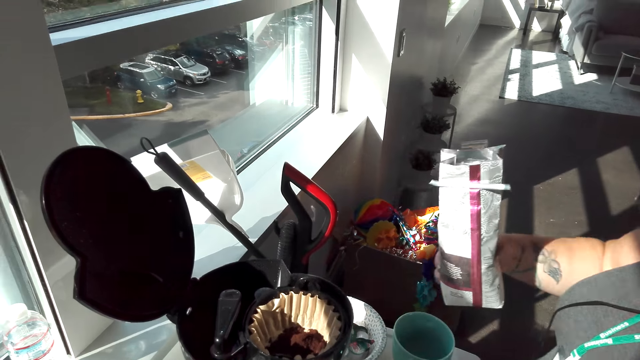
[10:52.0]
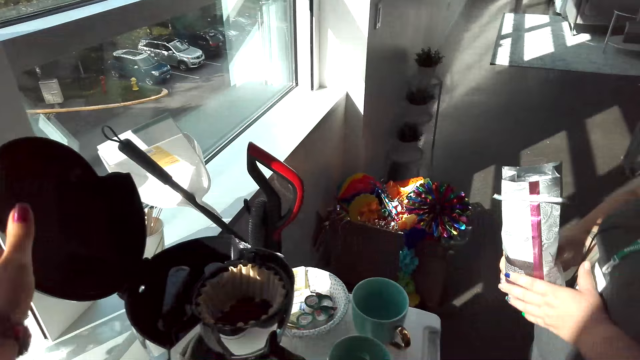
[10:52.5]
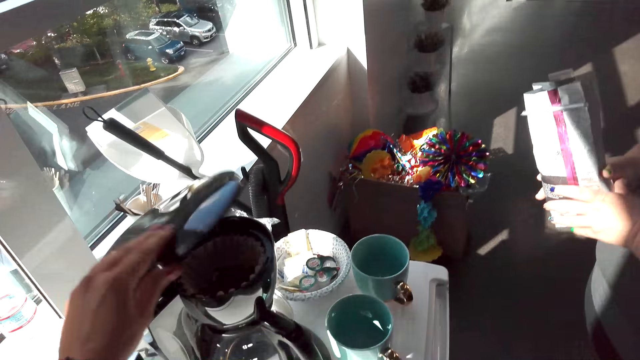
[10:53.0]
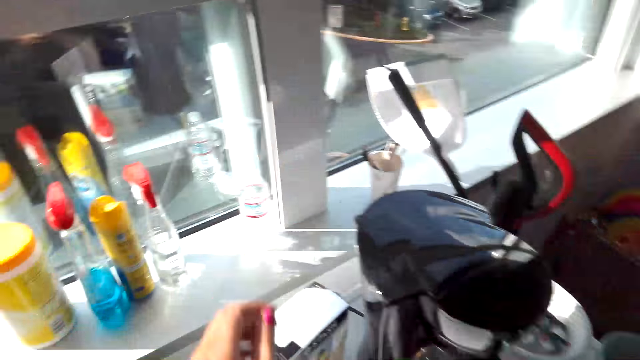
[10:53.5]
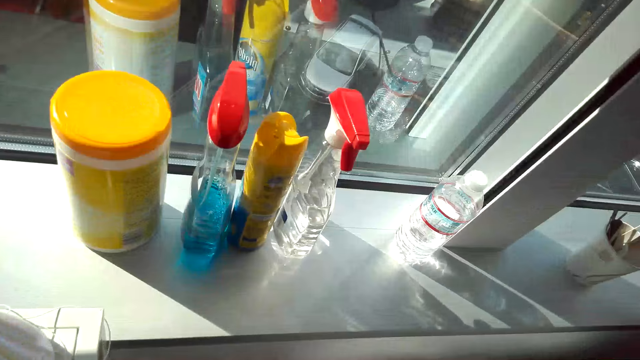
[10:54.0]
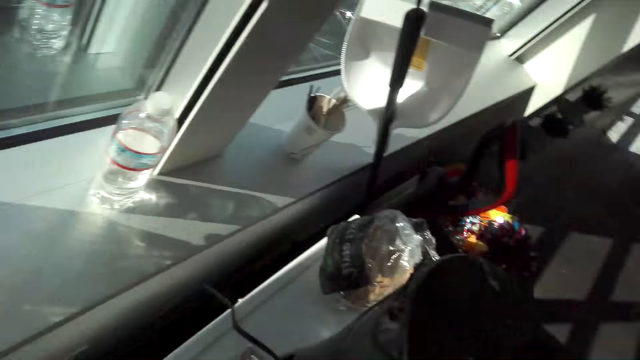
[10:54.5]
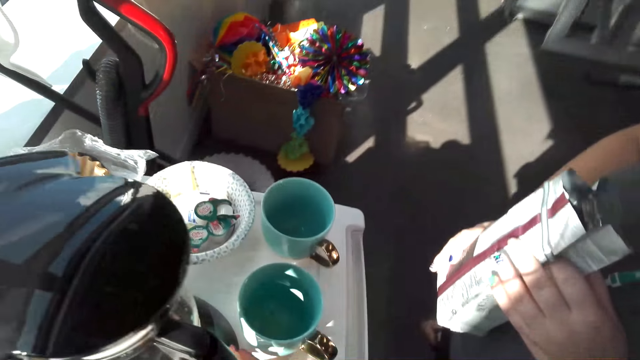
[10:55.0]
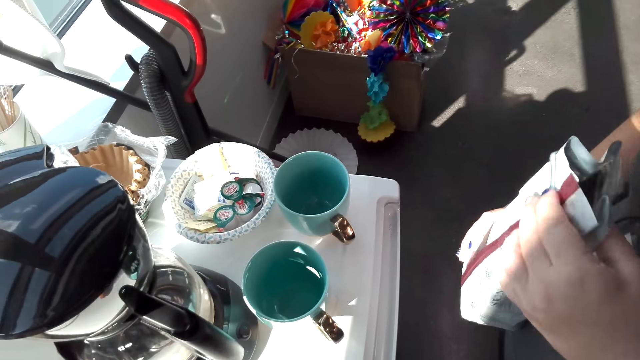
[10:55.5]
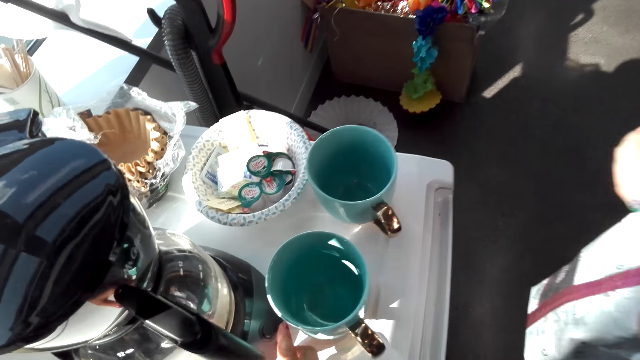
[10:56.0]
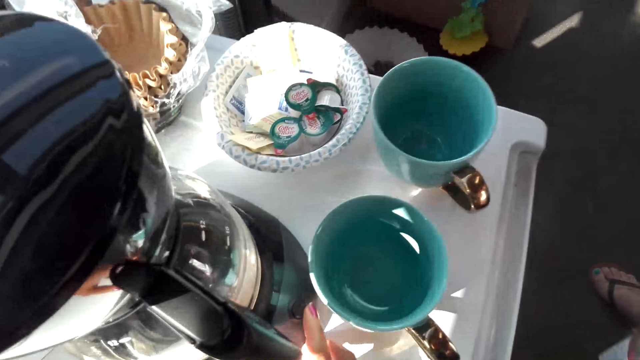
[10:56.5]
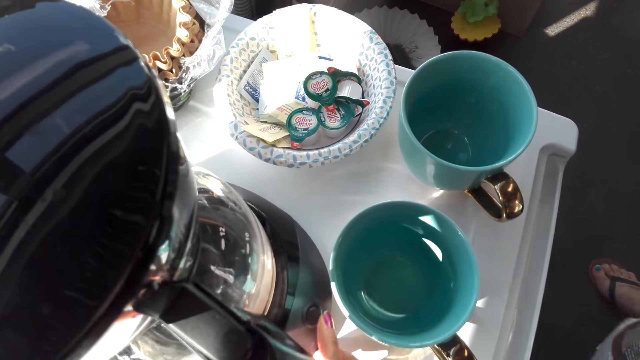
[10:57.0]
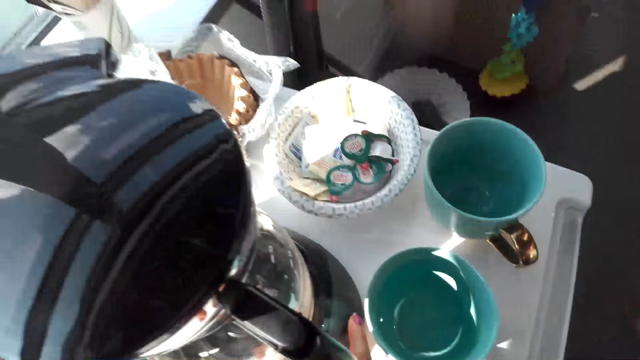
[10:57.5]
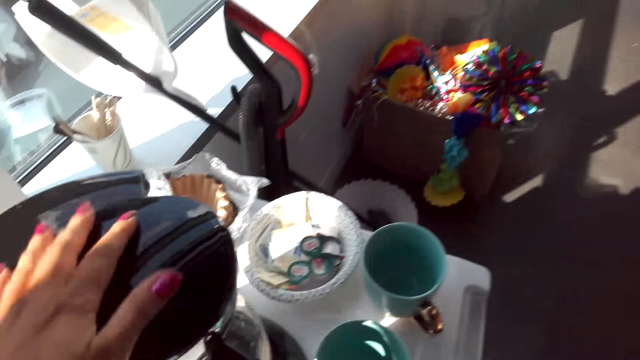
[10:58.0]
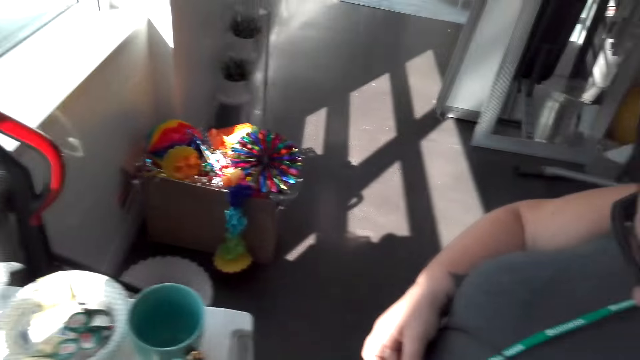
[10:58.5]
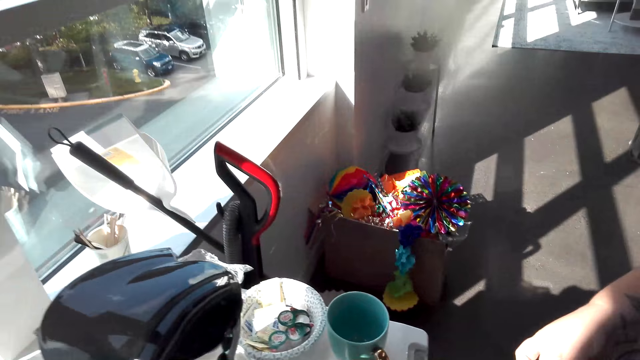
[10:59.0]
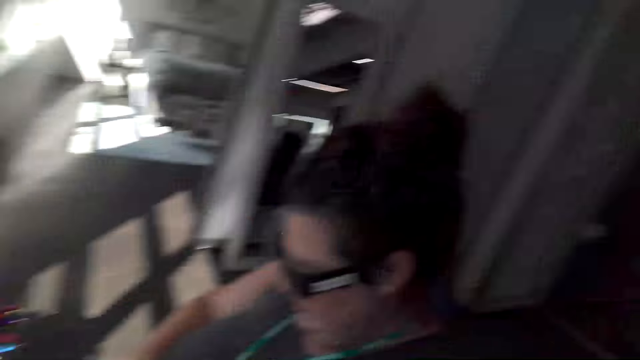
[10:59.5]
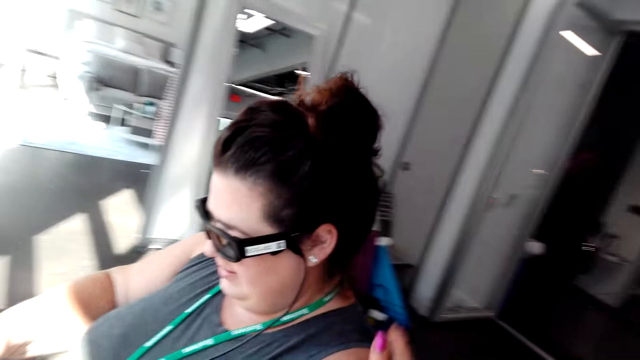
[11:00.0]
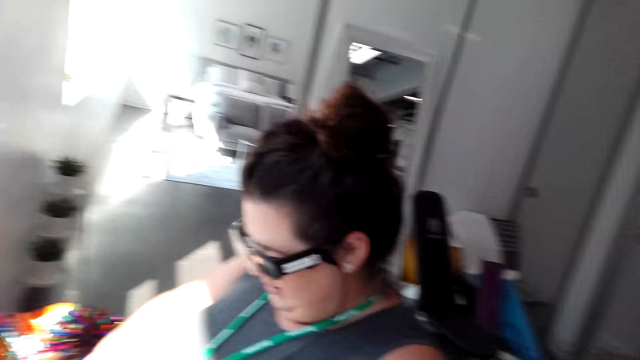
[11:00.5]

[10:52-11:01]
The camera wearer closes the coffee maker. A woman closes the coffee machine. The camera wearer turns on the coffee maker. Another woman converses with the first woman.

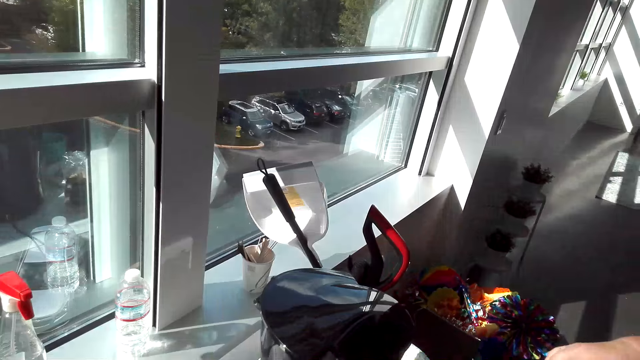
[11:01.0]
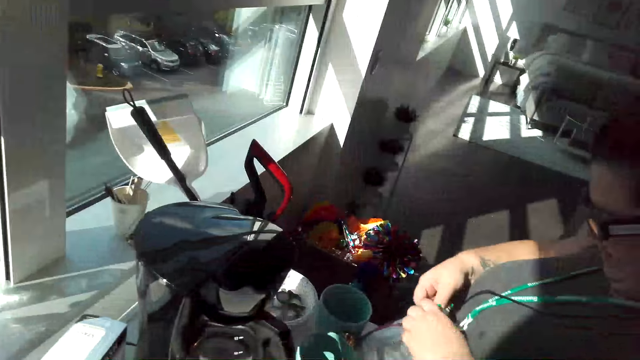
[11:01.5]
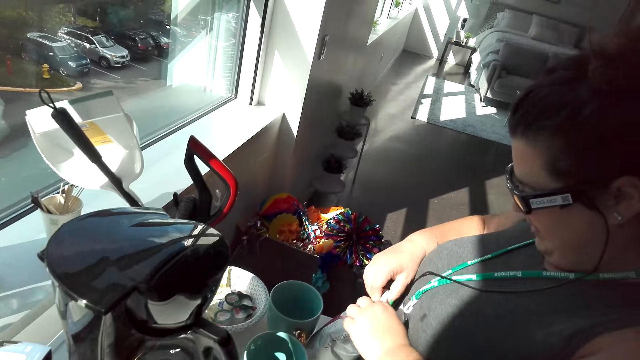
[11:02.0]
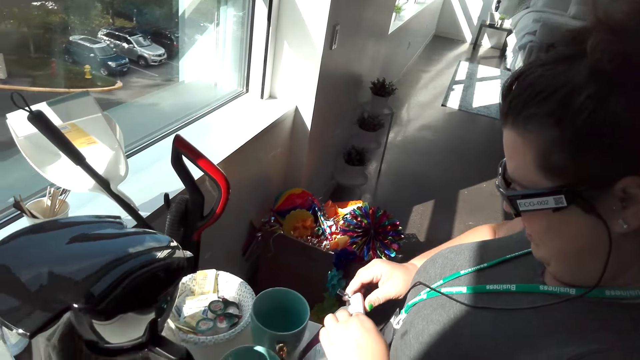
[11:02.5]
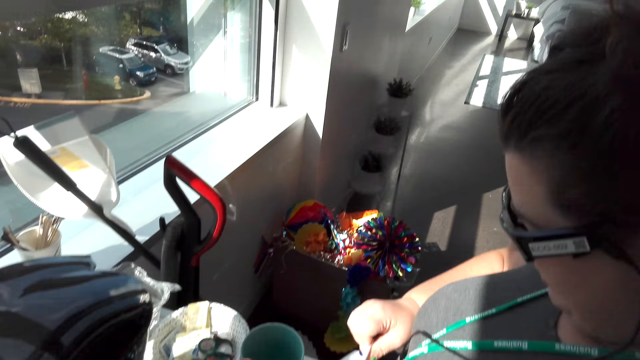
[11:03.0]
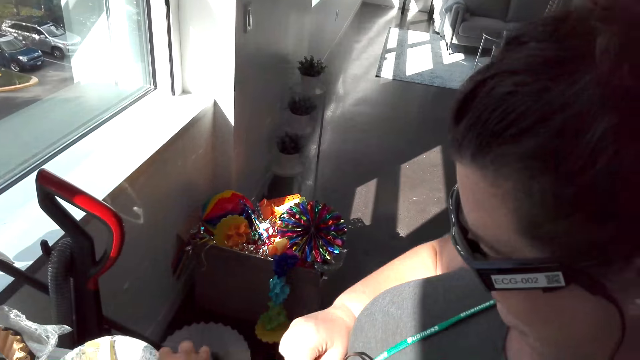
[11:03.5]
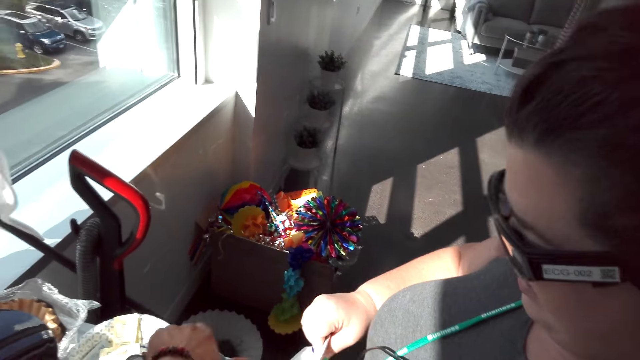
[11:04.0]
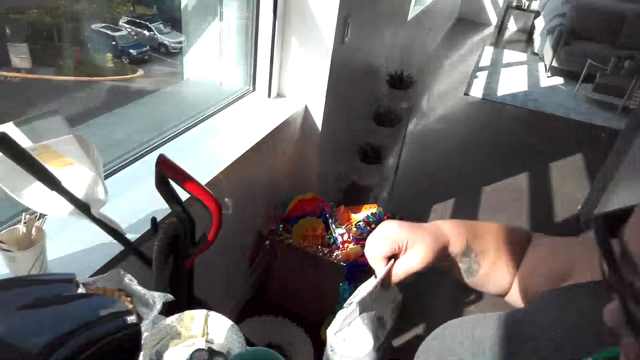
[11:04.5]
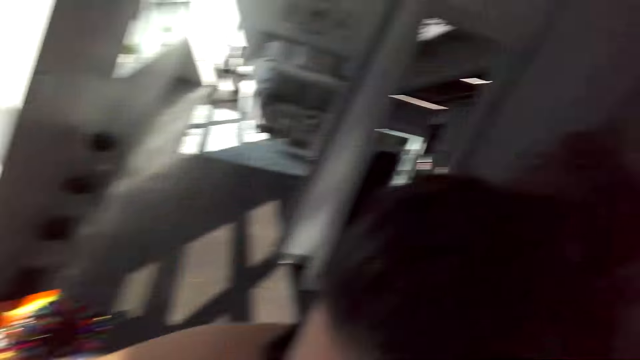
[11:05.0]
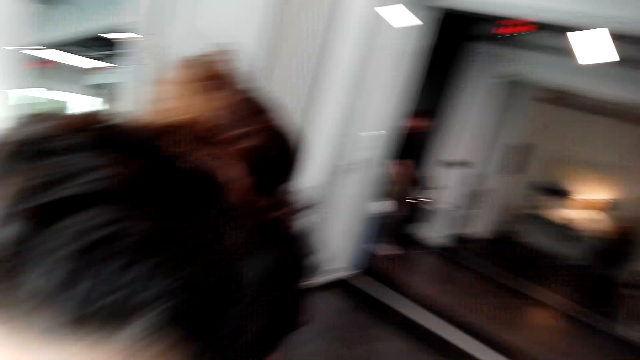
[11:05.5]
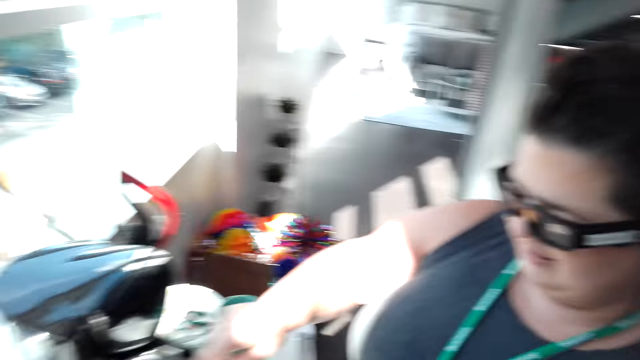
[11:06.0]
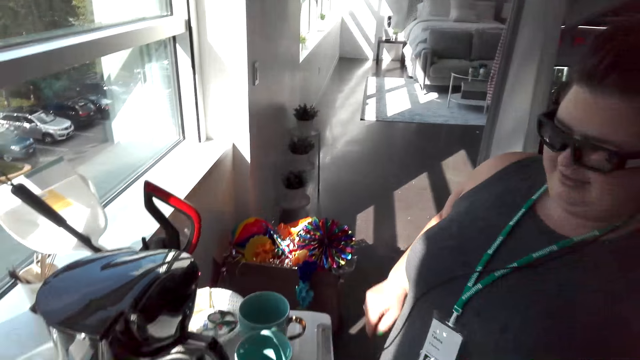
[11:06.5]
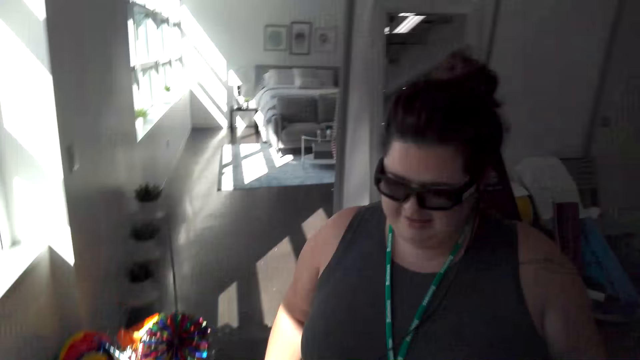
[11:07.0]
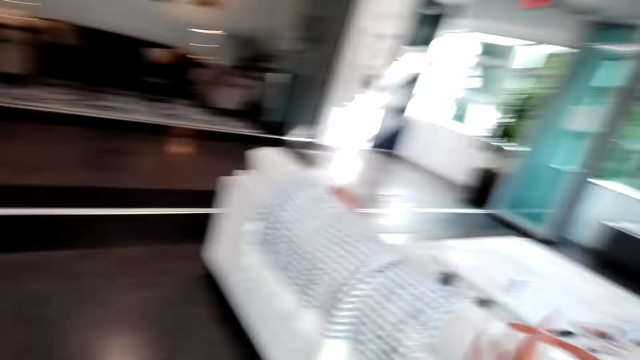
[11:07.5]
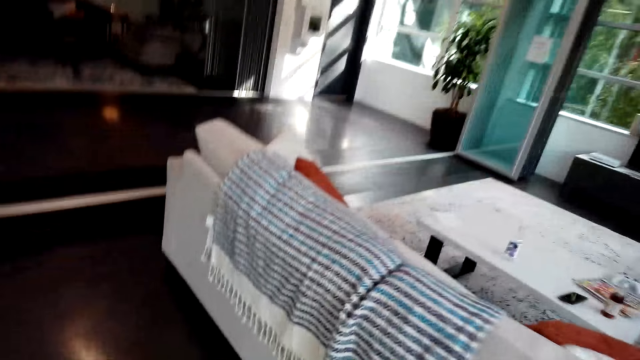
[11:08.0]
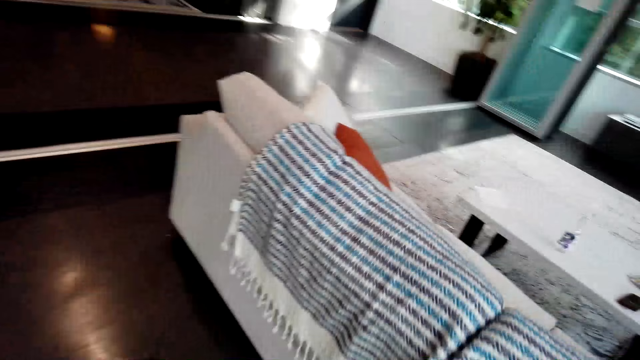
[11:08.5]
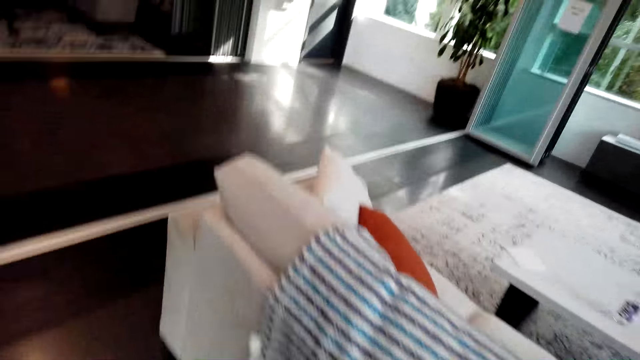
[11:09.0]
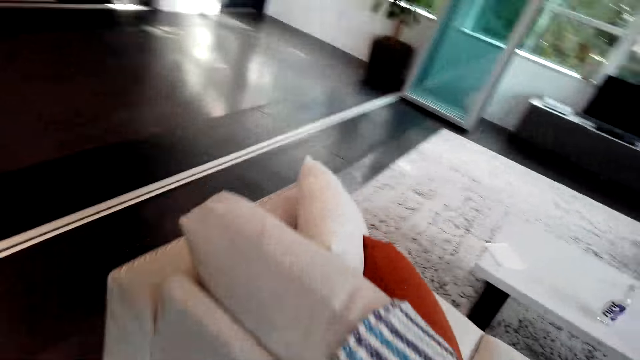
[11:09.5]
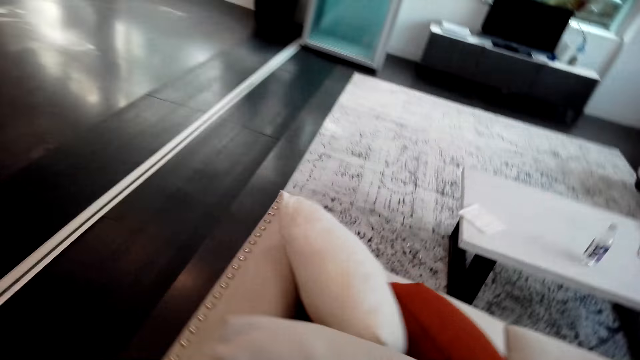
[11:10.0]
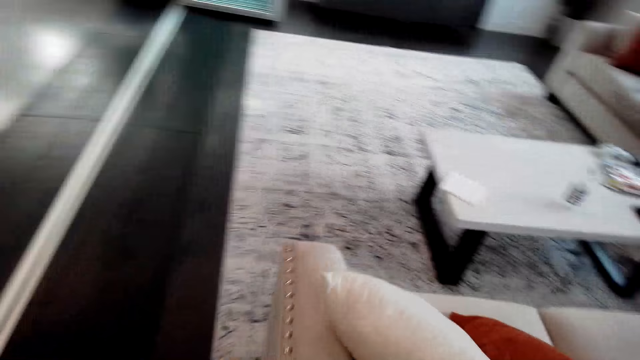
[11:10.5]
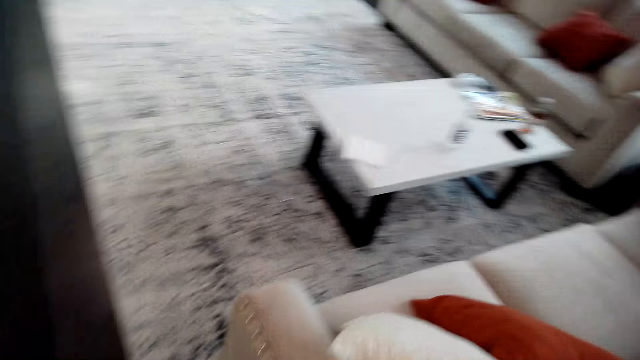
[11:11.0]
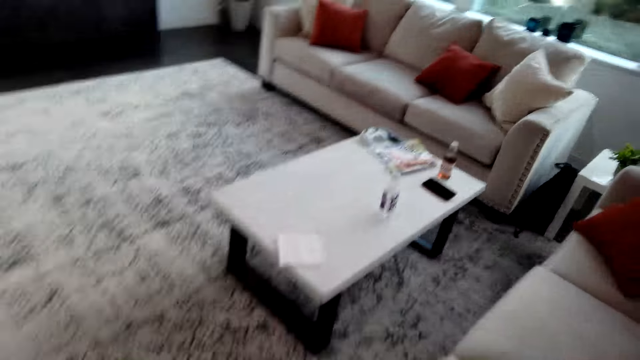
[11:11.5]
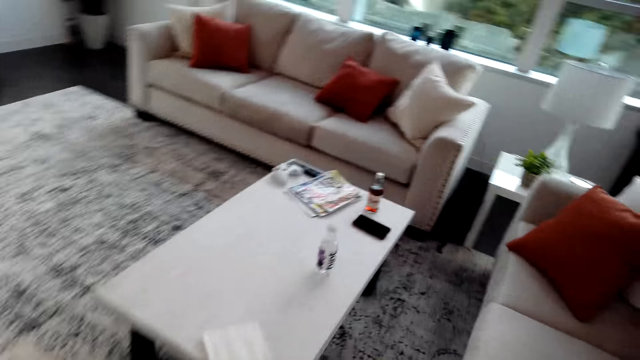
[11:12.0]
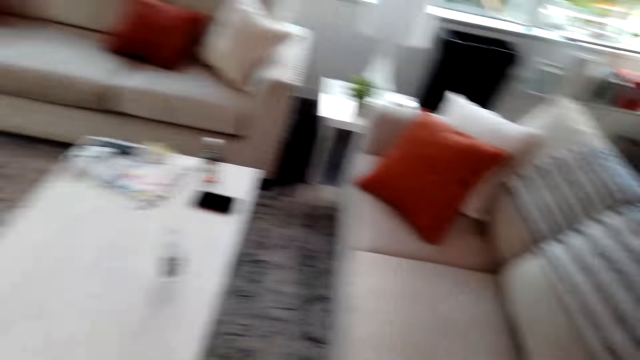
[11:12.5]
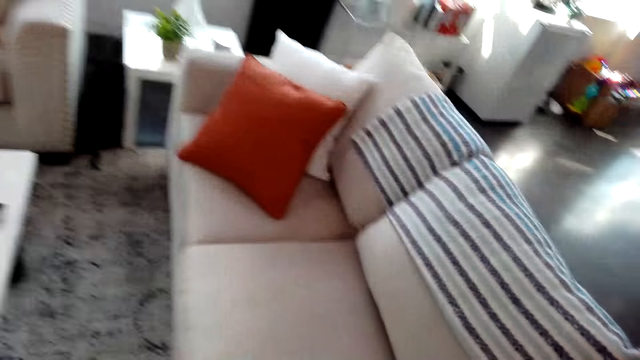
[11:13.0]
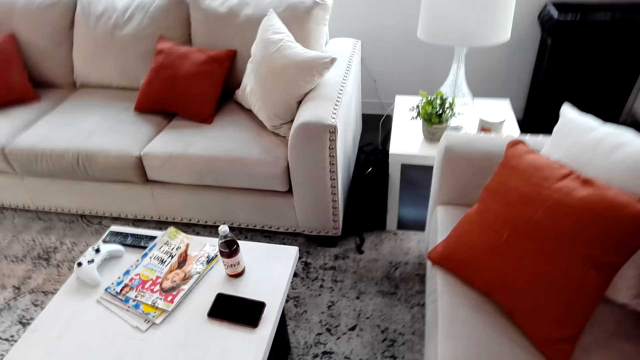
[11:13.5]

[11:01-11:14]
A woman folds the coffee packet. The woman tightens the packet of coffee with her hands. The woman converses with another woman. The first woman gives the packet of coffee to the other woman. The camera wearer walks to the couch. The first woman and the other woman move around in the dining room.
